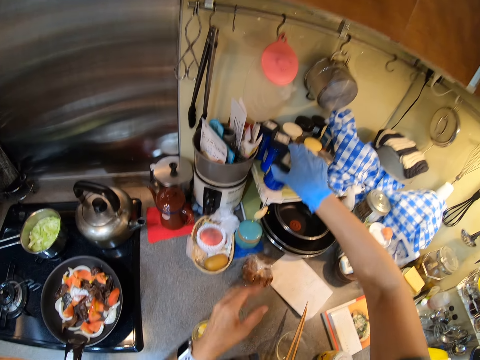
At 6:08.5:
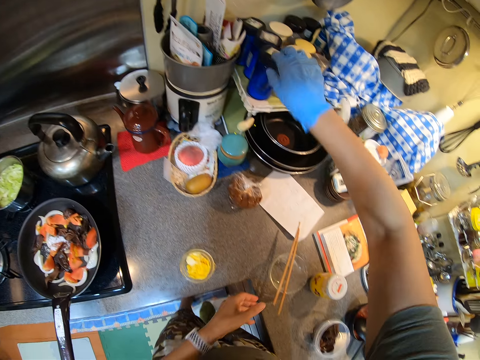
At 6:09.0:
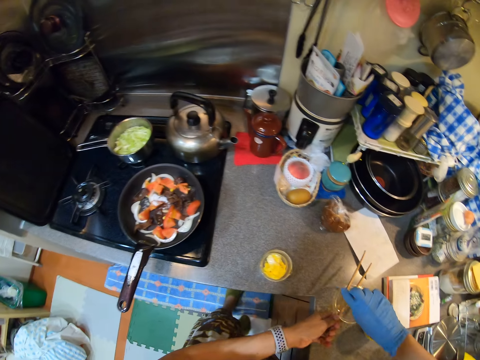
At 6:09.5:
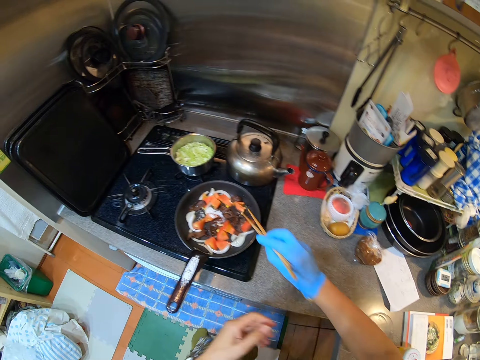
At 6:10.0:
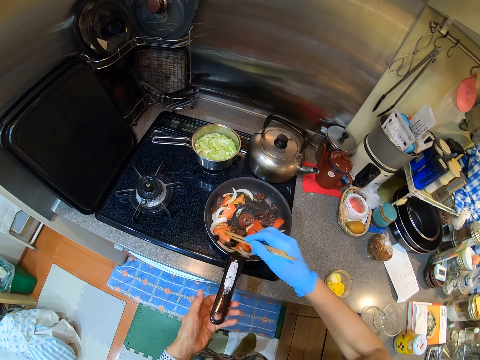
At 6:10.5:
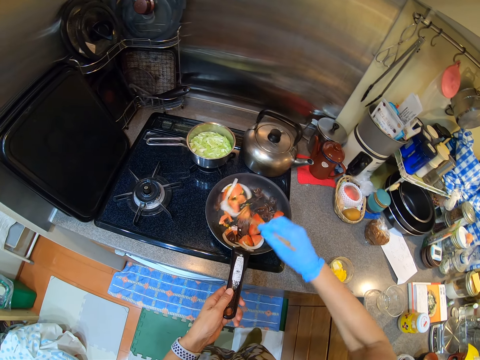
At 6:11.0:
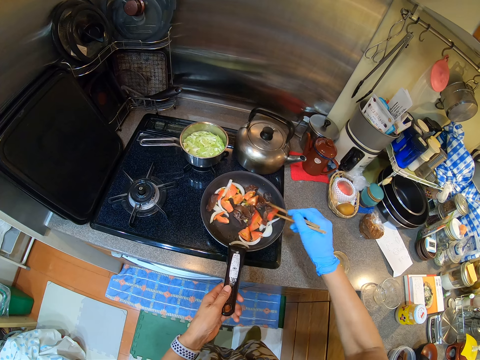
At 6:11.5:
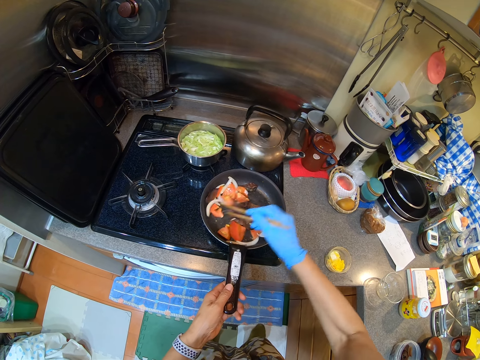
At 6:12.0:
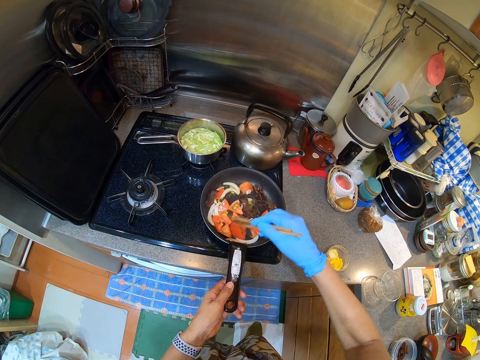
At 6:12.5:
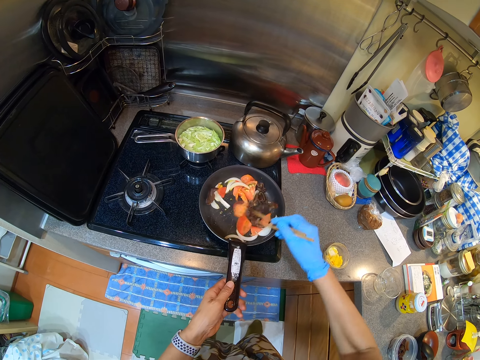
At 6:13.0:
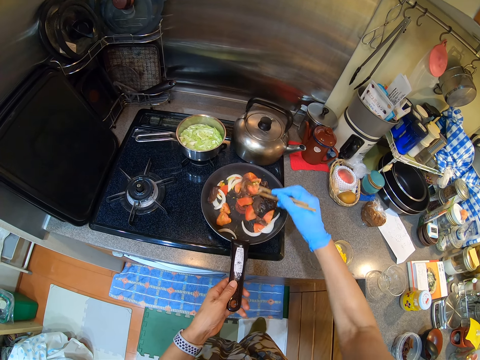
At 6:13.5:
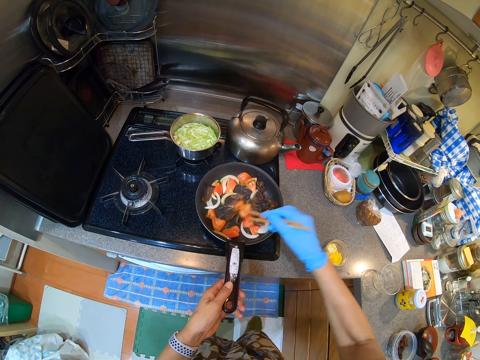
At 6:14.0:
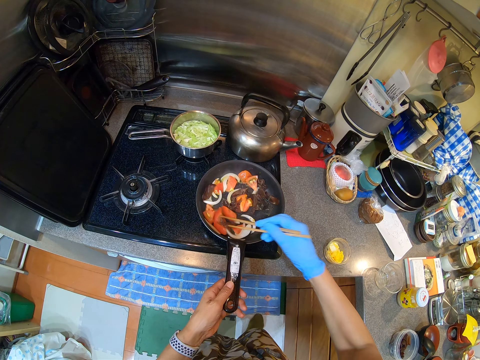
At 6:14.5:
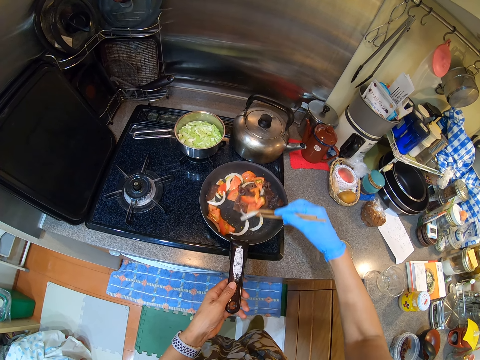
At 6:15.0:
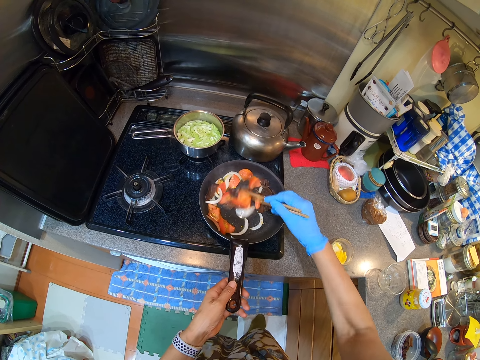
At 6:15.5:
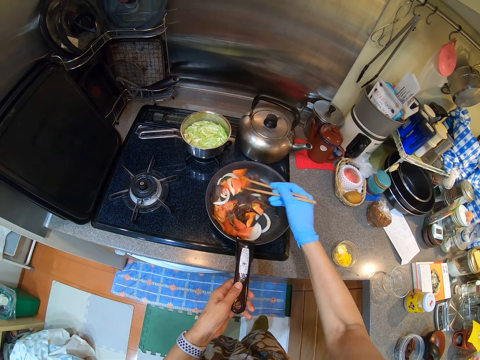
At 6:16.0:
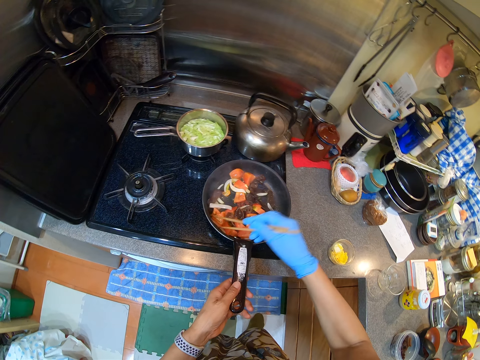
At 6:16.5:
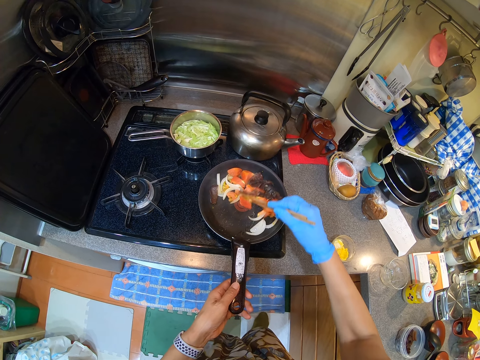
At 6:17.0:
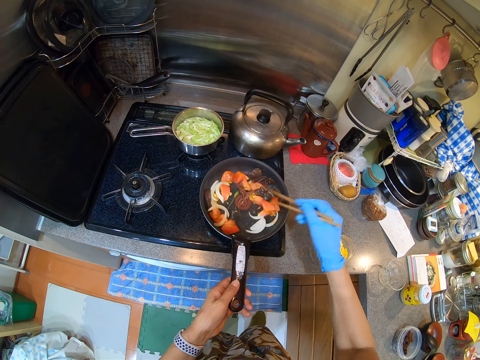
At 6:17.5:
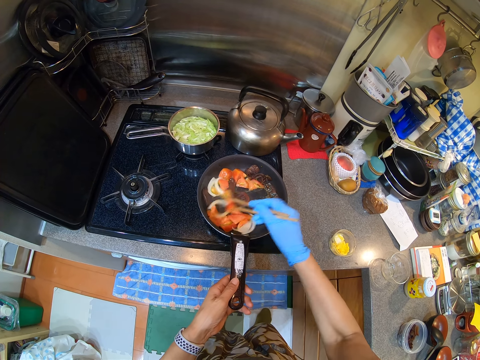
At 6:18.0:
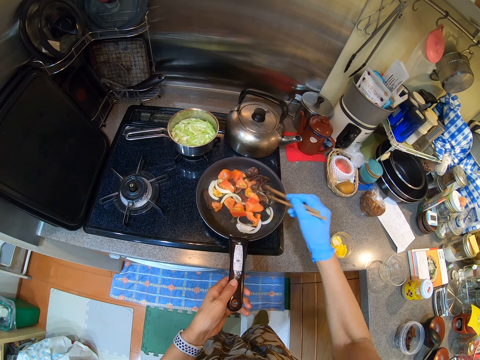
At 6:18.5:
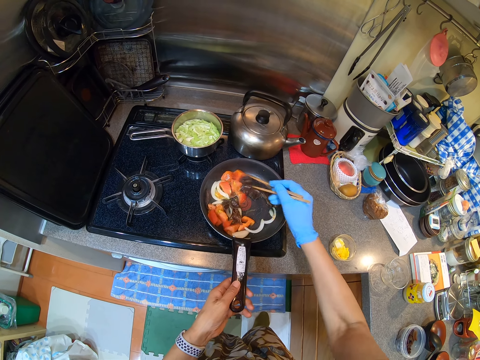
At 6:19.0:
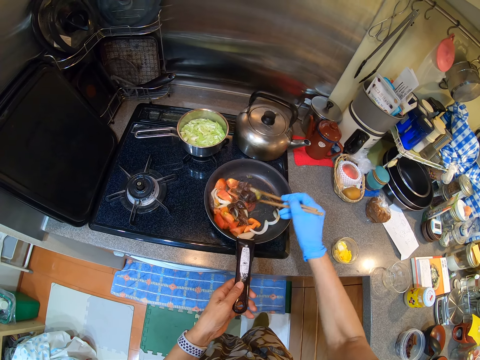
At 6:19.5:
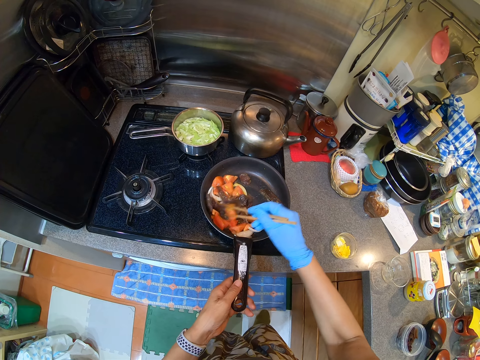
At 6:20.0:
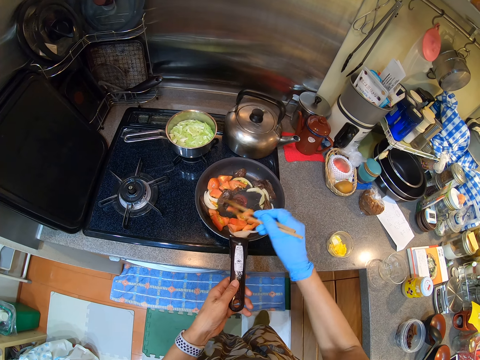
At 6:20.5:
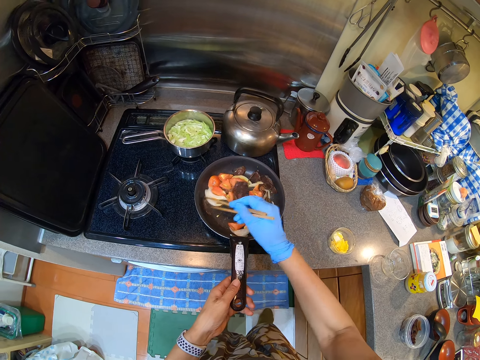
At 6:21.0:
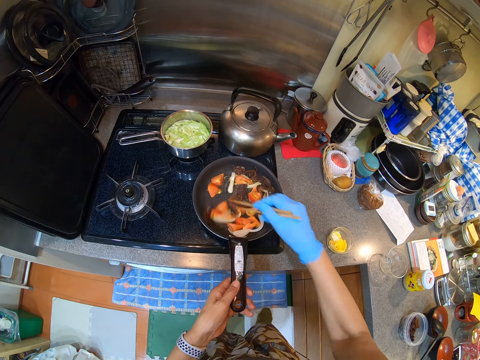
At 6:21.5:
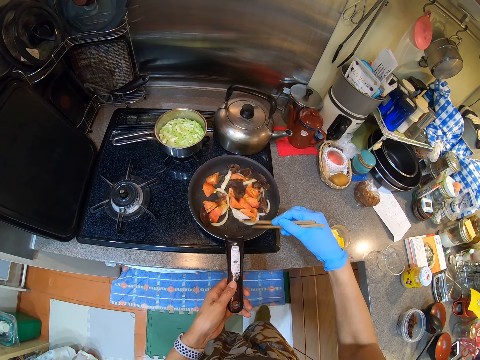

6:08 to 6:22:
The camera wearer puts the tin on the counter top. They pick up a grill stick. They stir the food. They hold the cooking pot. They fry the food.

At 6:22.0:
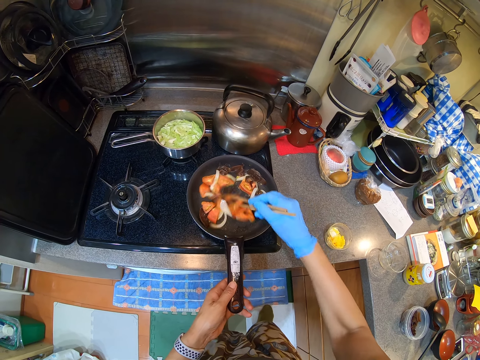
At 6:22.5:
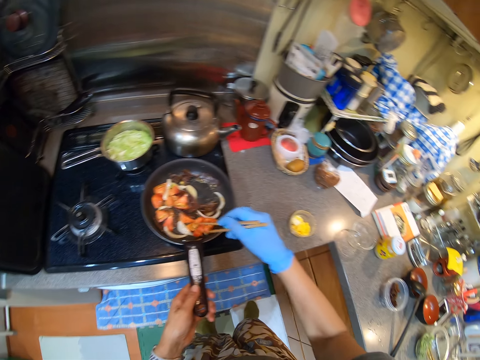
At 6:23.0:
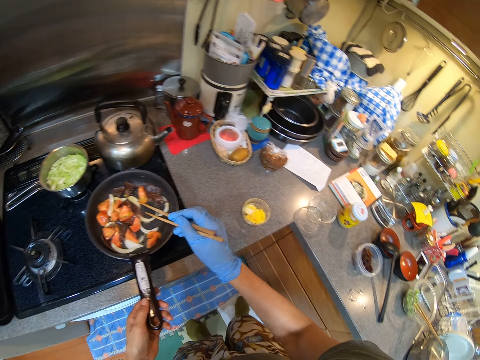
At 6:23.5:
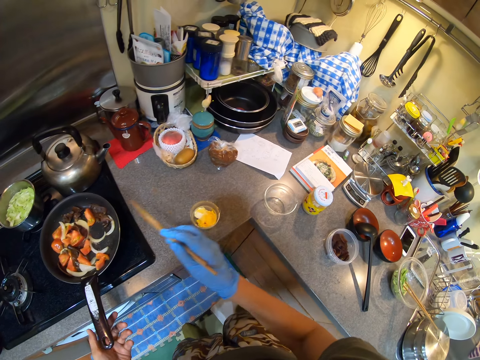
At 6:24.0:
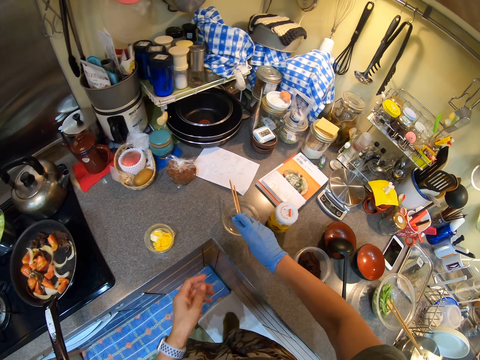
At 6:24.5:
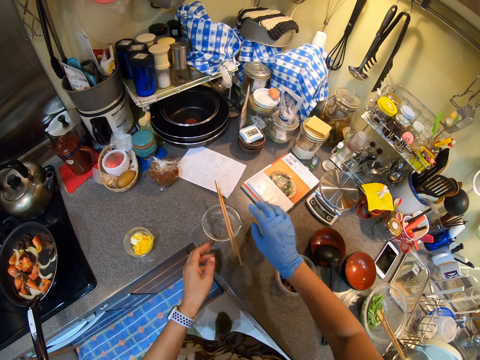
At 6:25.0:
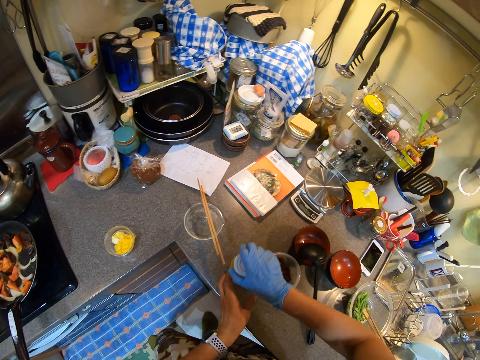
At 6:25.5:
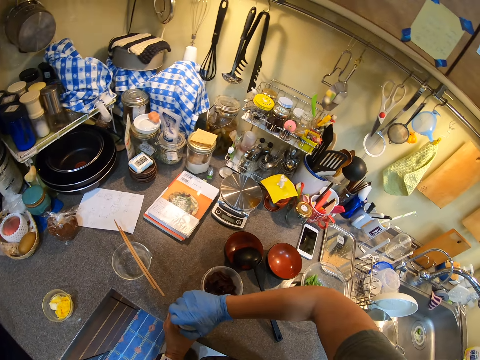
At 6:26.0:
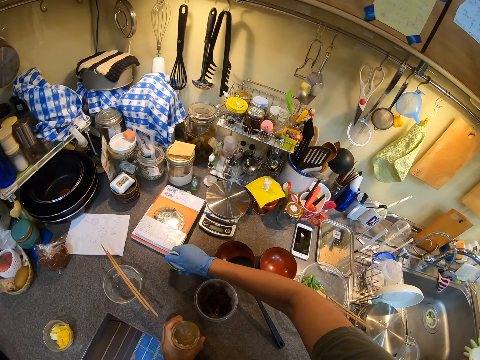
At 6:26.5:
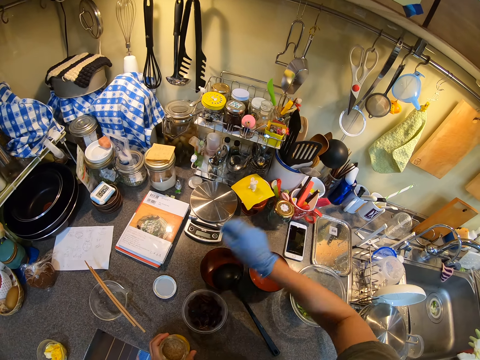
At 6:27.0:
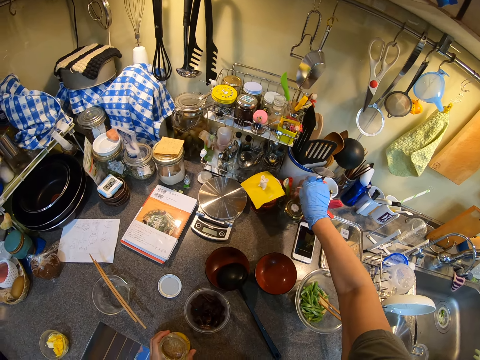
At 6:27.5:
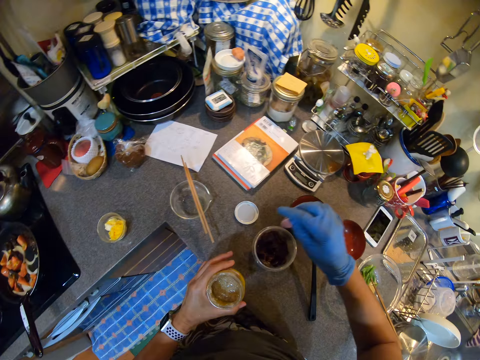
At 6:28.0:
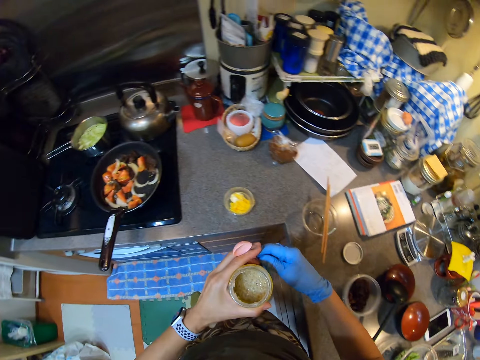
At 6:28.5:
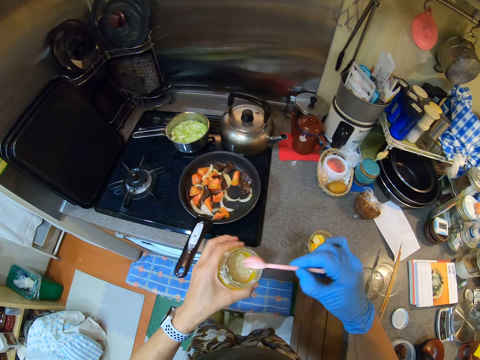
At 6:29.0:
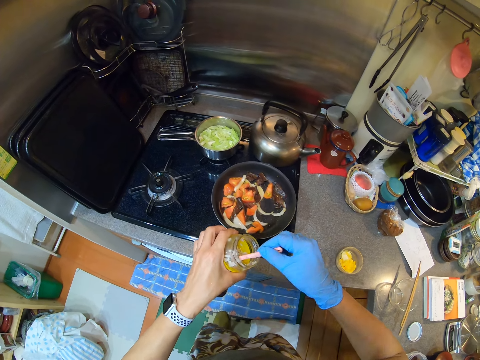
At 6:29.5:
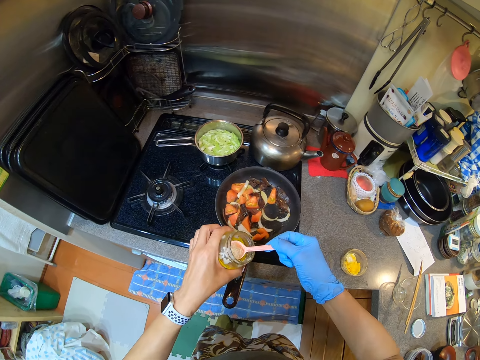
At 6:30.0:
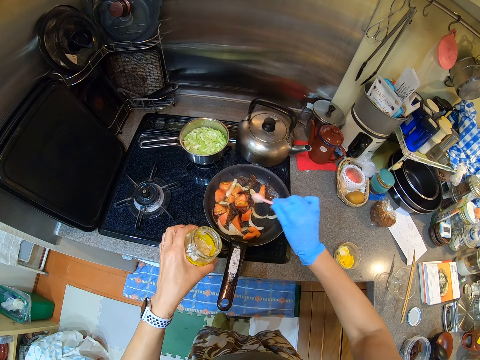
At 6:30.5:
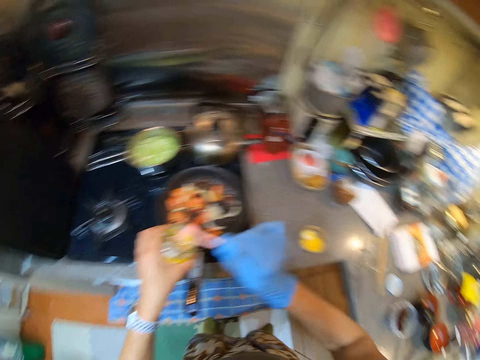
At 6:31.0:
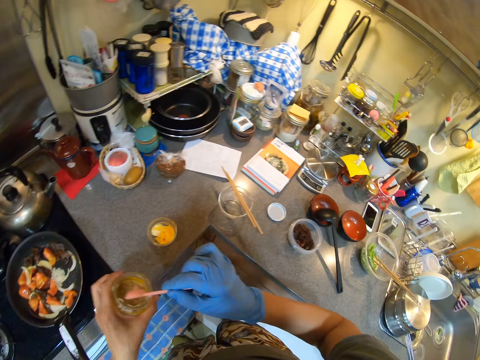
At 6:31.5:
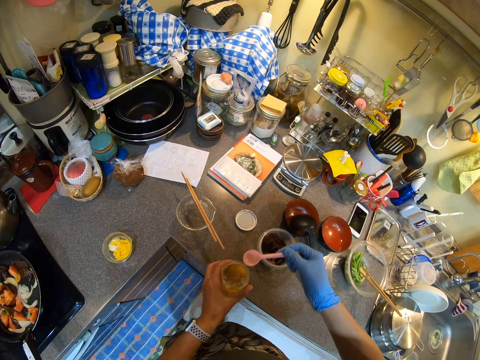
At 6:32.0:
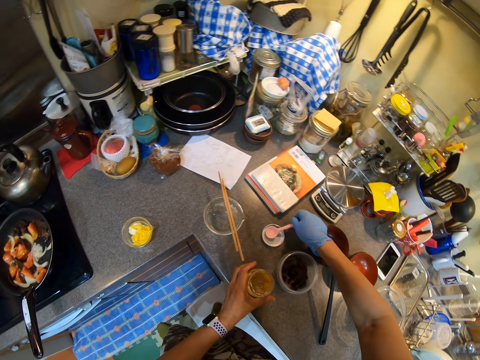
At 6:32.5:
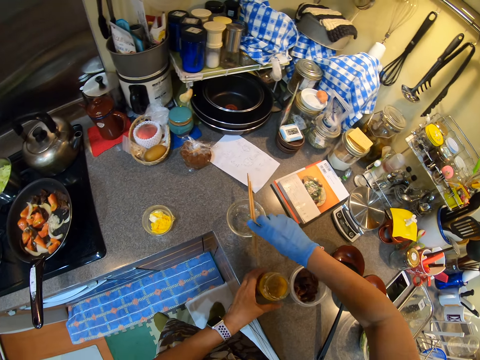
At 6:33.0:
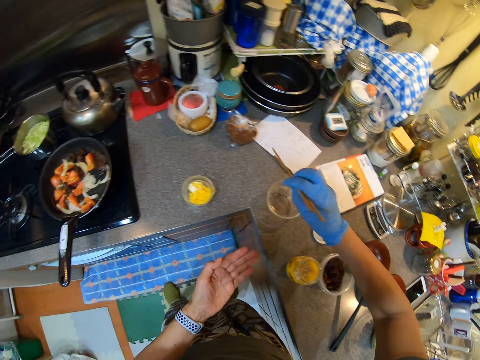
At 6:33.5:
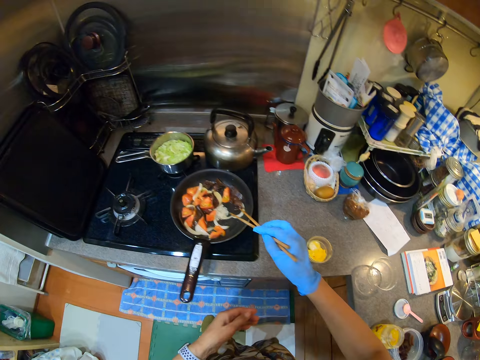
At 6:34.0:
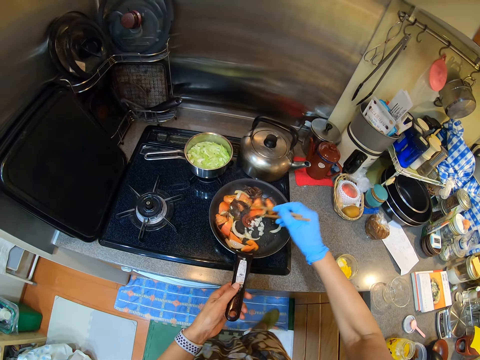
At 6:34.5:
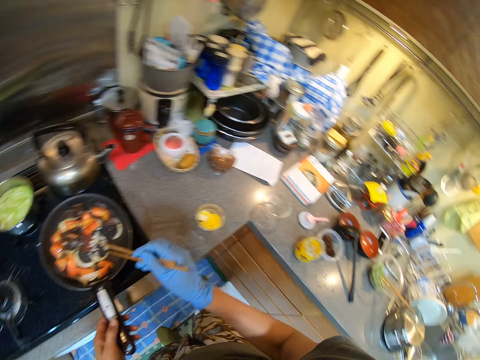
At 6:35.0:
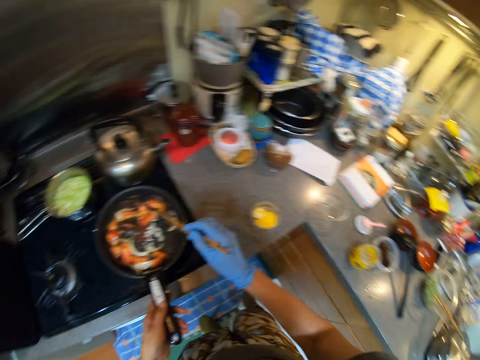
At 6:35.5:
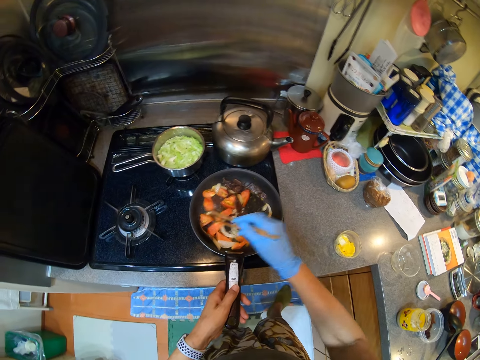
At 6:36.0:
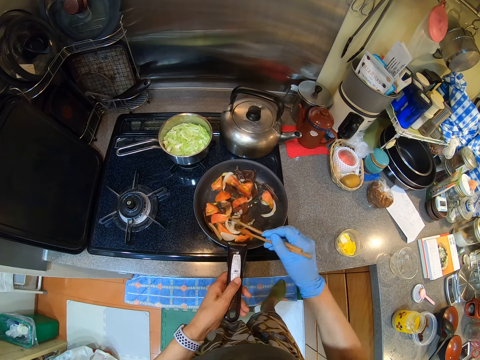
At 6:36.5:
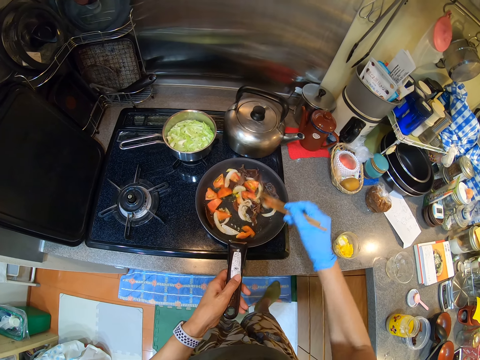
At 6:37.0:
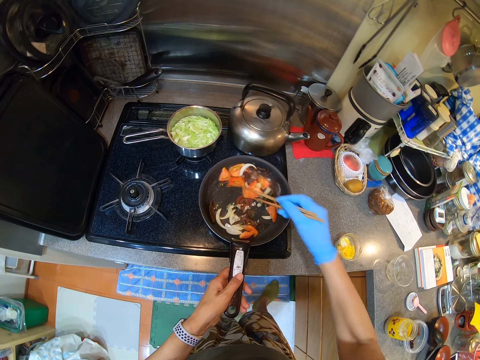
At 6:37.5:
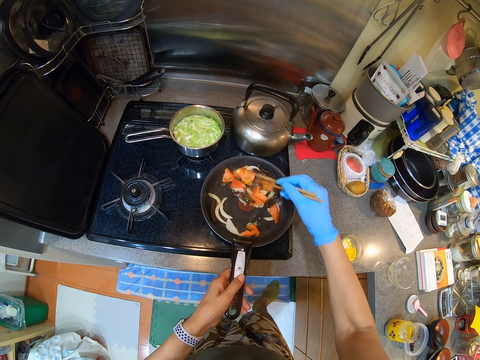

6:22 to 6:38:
The camera wearer puts the grill stick on the counter top. They pick up a tin and open the tin. They put the lid on the counter top. They take a spoon. They collect spice with the spoon. They pour the spice in the food. They shake the spoon. They put the tin on the counter top. They put the spoon on the counter top. They pick up the grill stick. They hold a pan. They fry the food. They stir the food.
